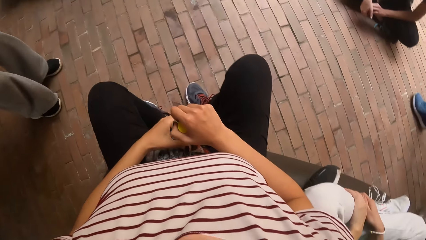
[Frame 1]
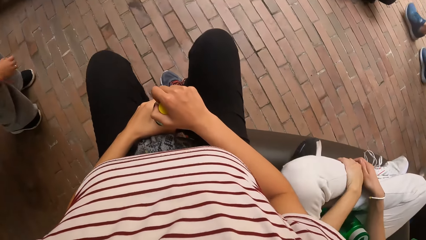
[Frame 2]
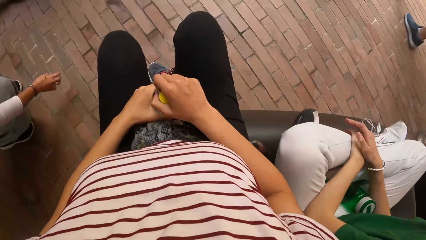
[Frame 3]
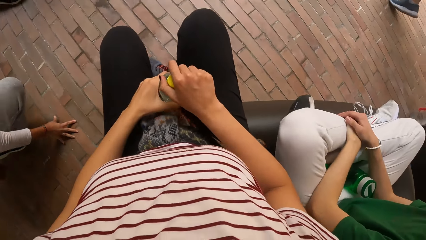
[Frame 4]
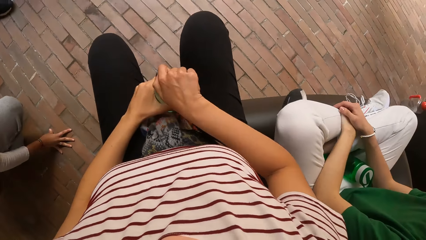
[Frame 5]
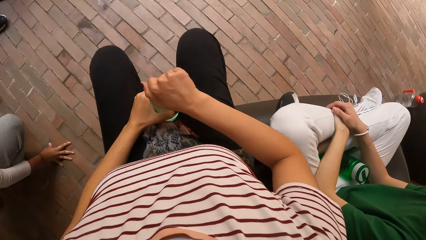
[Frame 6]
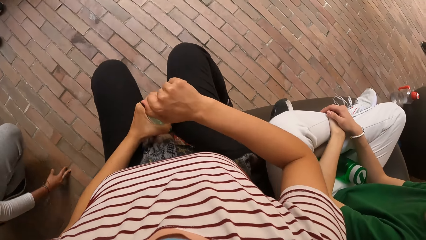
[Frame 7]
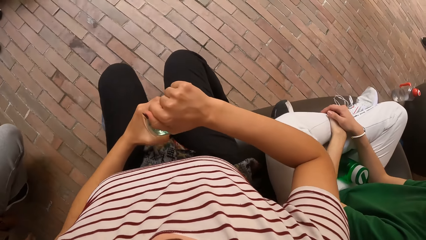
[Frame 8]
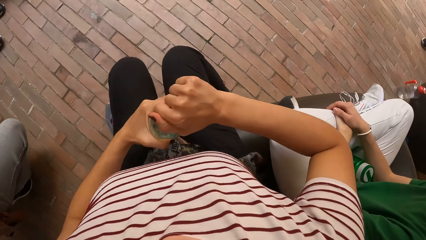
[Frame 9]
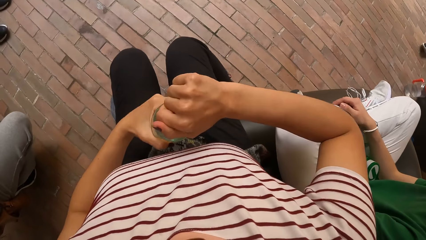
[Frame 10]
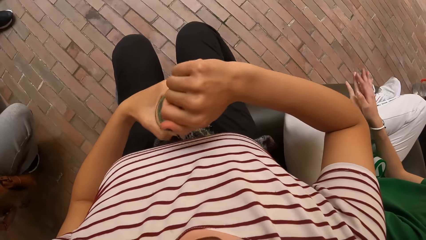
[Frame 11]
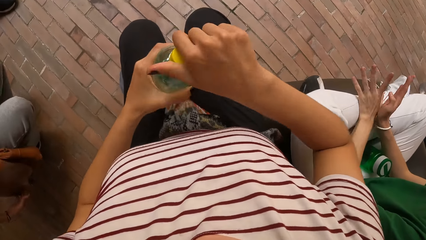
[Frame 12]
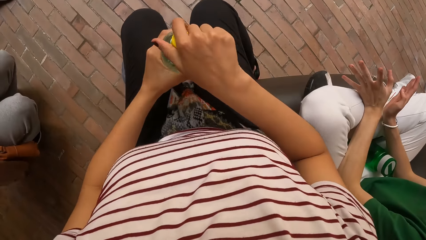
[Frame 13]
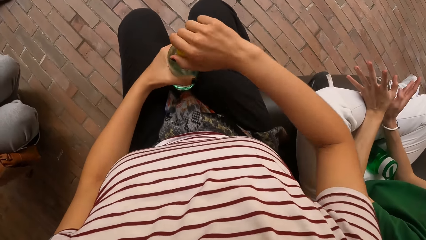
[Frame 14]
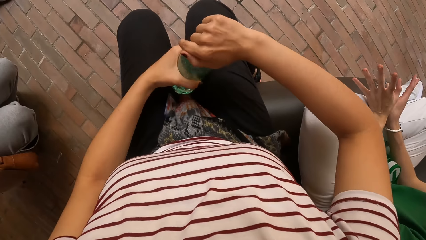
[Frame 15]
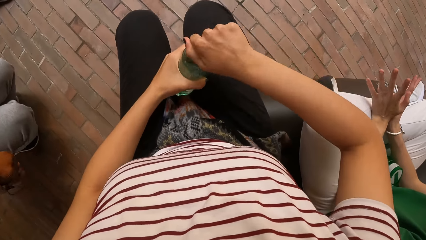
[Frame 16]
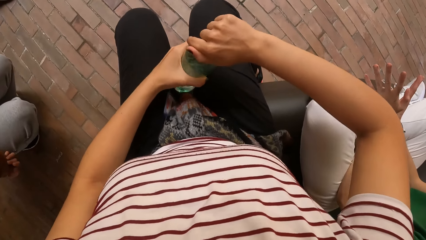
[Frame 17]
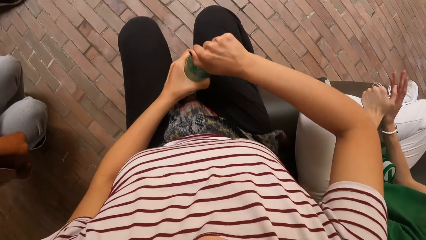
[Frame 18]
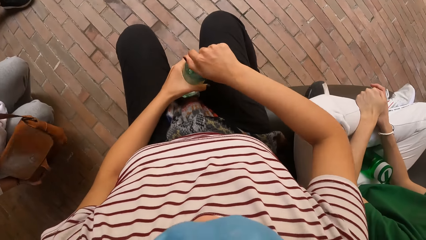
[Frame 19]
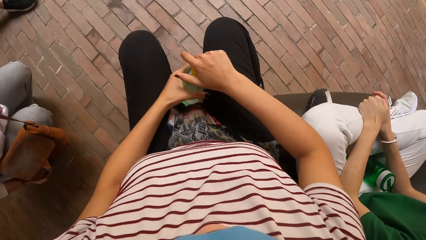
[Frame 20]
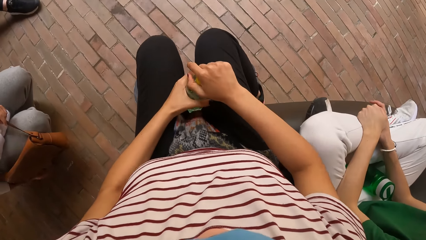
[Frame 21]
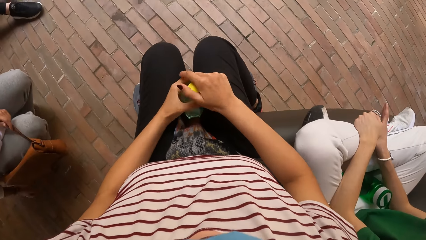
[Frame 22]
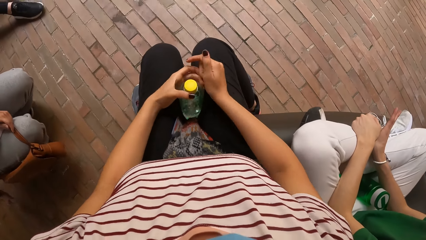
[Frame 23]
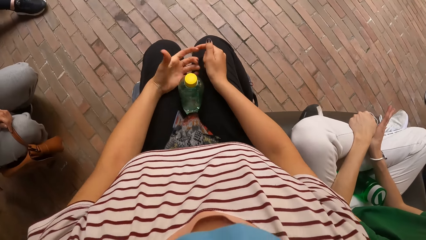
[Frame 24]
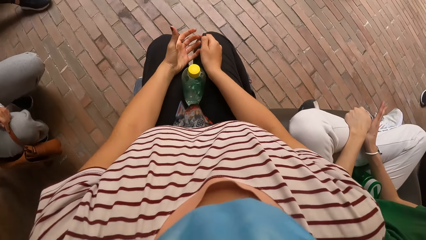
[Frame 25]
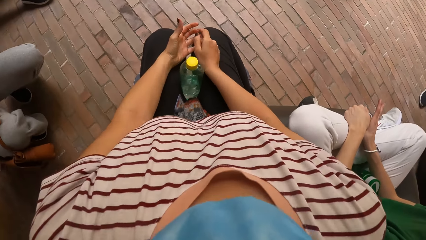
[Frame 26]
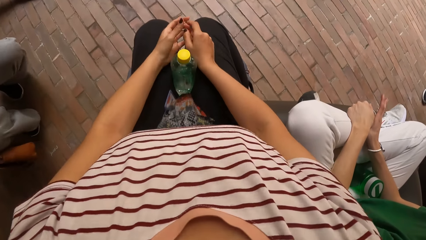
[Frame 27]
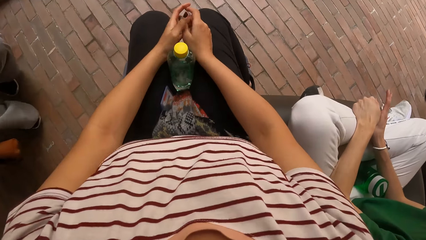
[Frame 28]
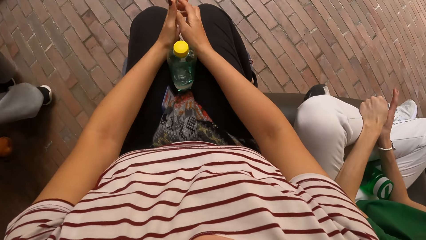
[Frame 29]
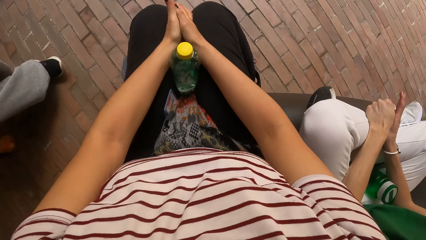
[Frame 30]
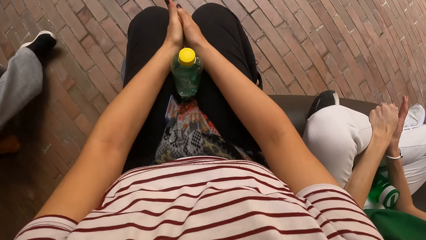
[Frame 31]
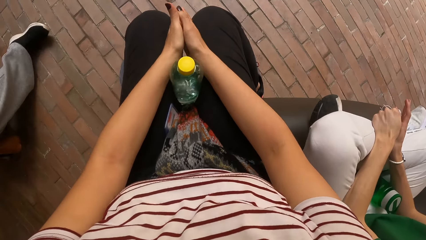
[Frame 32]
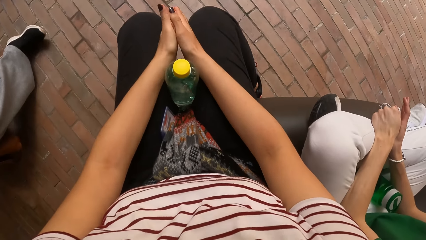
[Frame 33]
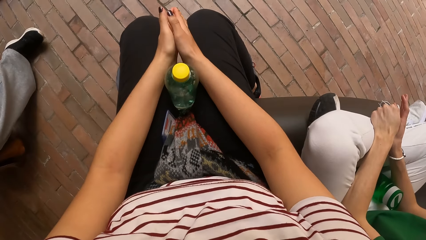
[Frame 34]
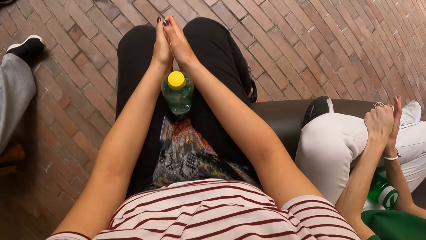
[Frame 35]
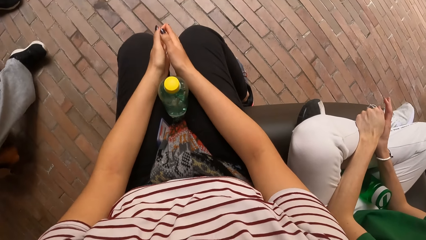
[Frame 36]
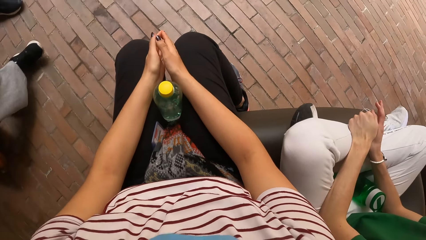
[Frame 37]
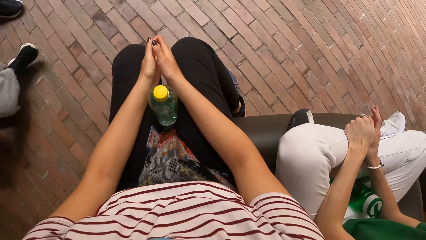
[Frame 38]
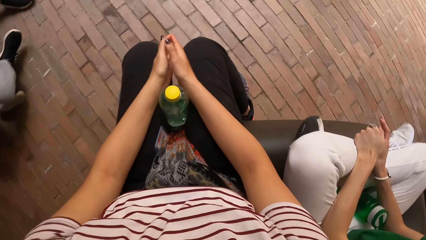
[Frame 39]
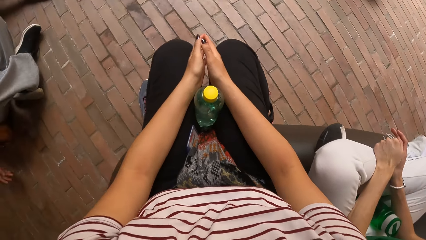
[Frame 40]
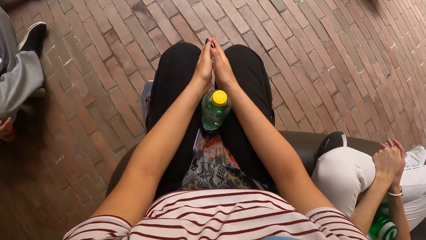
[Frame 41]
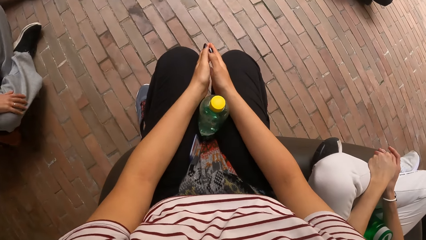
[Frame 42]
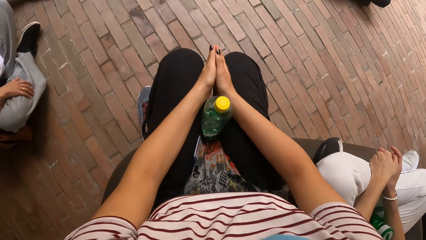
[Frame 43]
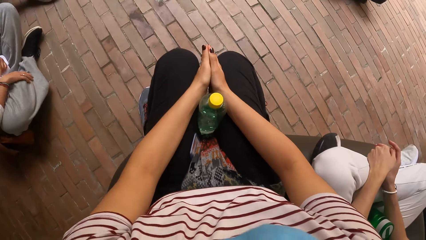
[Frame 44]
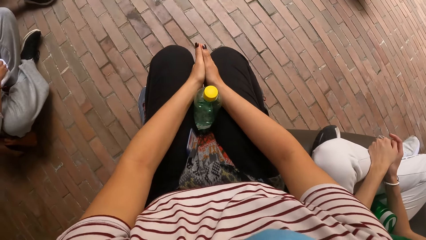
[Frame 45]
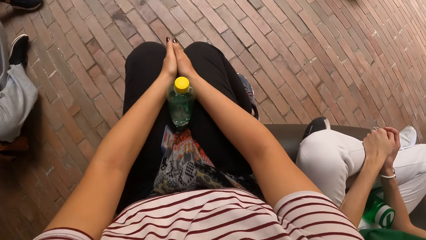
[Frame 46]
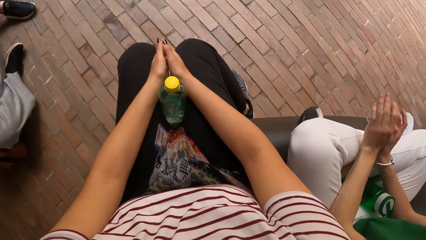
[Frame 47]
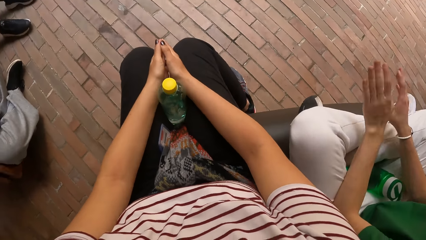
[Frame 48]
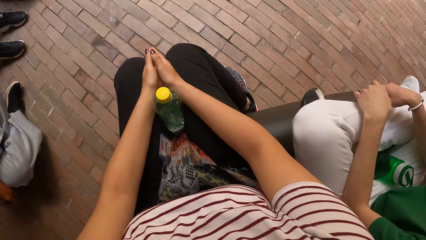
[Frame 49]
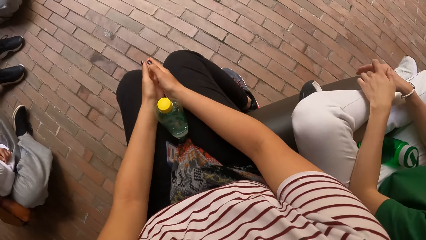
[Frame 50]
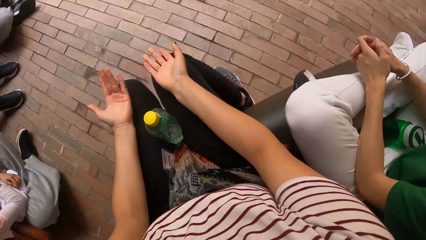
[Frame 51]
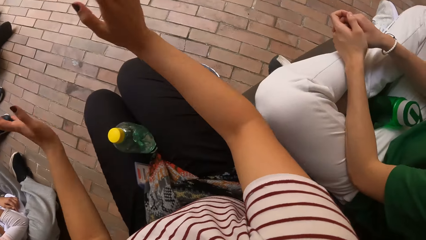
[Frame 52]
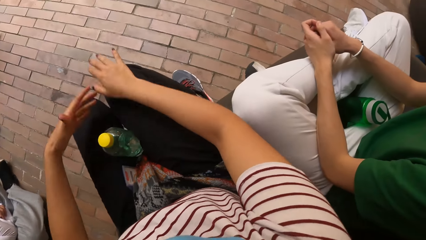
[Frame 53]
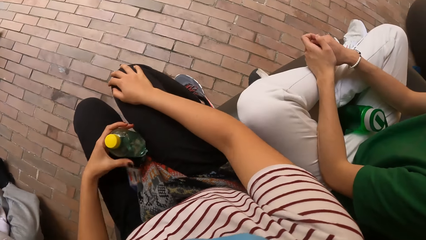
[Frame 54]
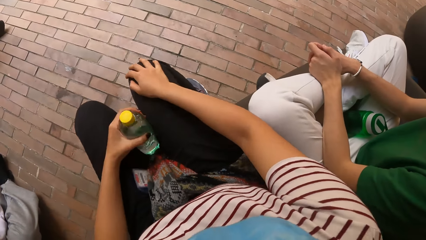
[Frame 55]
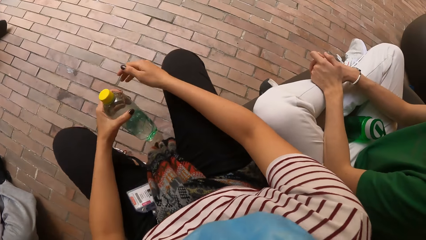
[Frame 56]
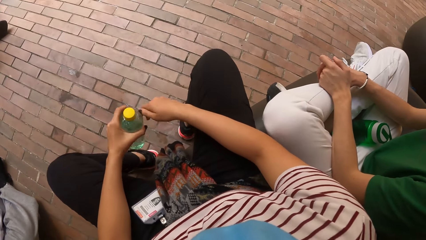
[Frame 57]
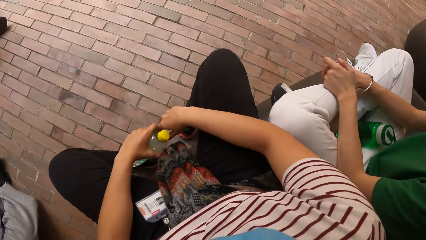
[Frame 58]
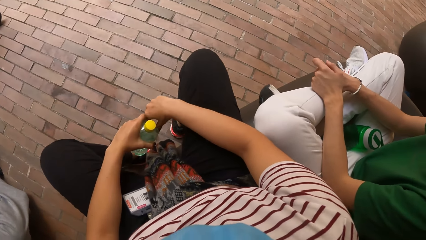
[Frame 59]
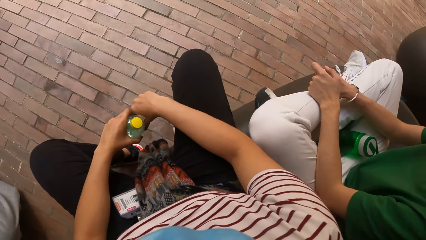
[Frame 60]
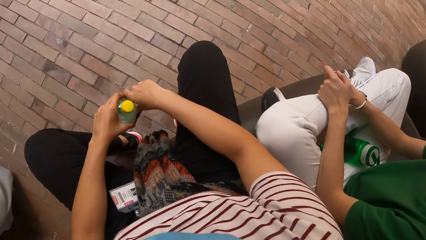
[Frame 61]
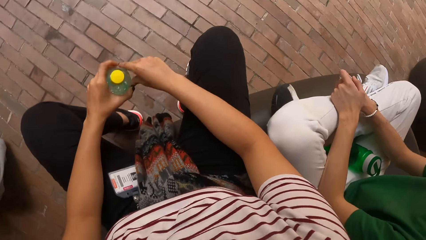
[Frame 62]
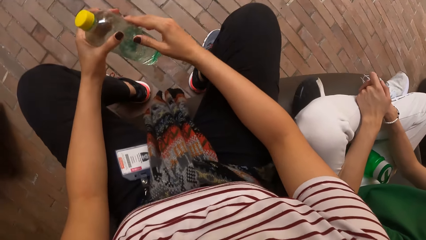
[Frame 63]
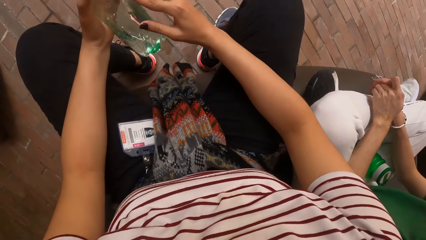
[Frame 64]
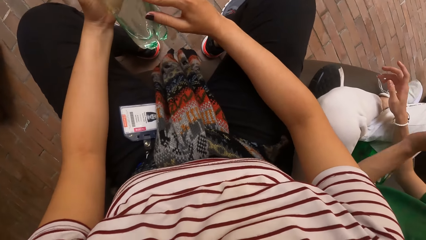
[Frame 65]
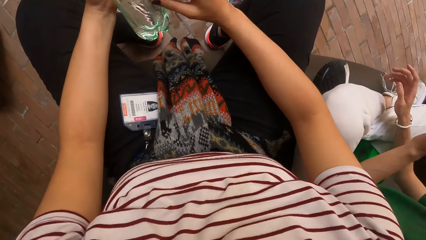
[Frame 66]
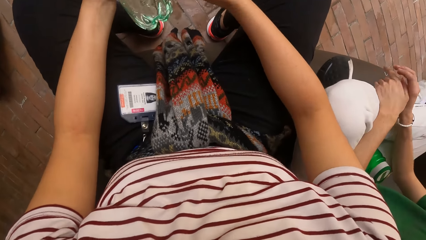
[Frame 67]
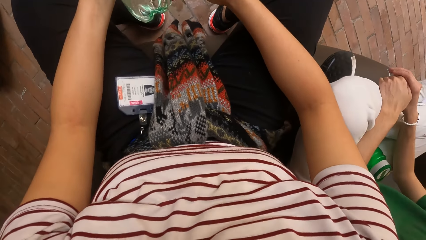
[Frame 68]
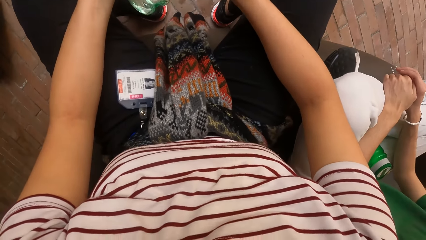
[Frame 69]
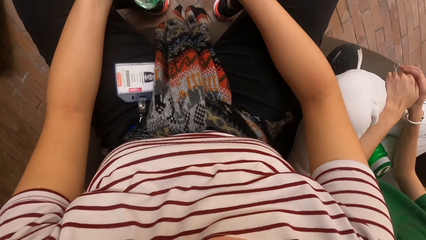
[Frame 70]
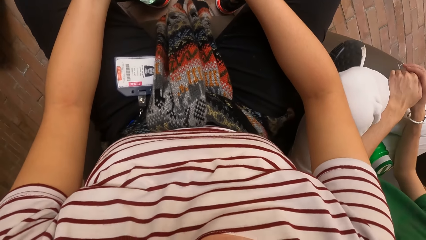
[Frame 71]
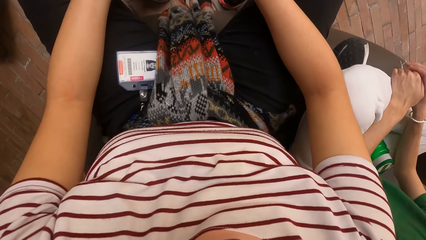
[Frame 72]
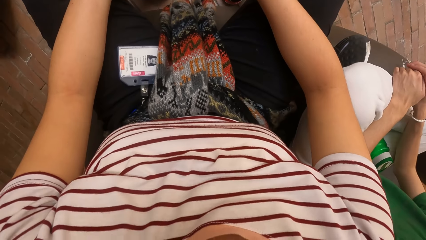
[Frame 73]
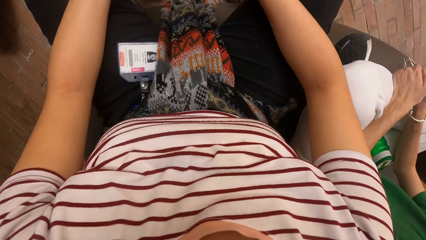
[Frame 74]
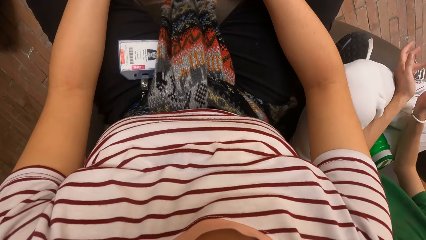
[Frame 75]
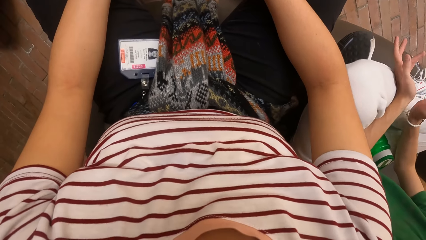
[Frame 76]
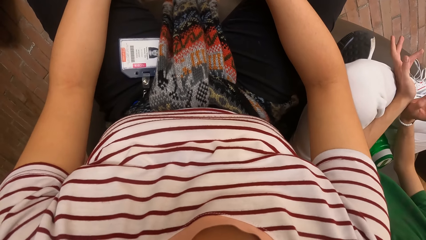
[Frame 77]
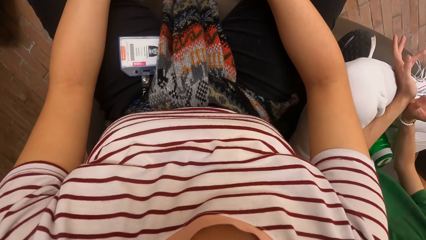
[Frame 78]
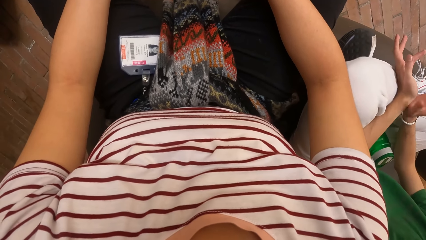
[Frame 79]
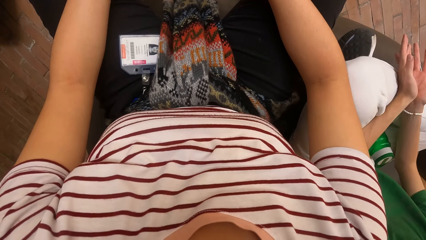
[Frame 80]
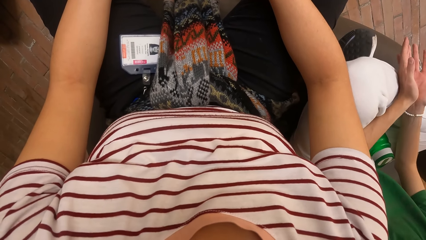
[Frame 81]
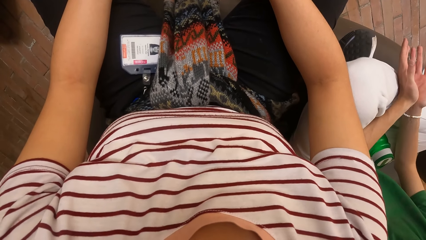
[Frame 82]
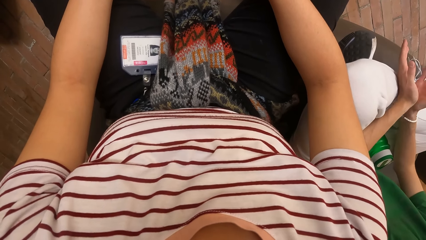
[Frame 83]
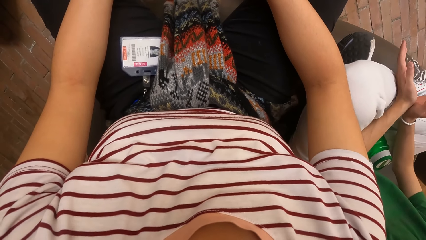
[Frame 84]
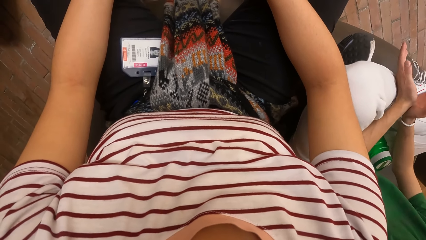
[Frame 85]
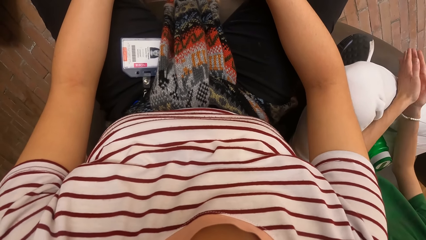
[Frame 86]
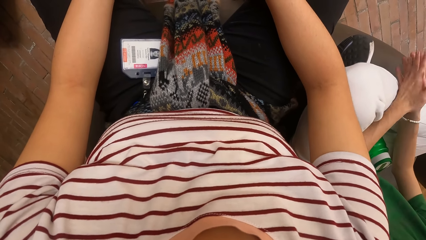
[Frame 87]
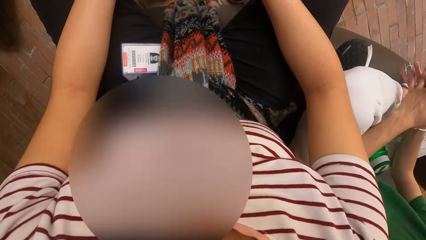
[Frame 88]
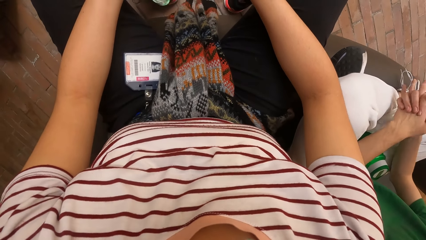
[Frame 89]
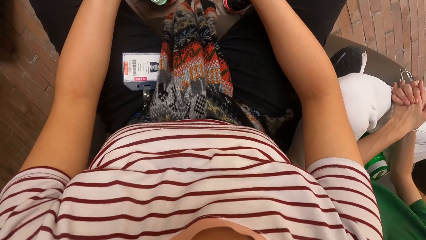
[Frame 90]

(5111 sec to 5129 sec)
The camera wearer holds the water bottle with both hands. She adjusts the cover of the water bottle in her left hand with her right hand. She opens the water bottle lid. She places the water bottle between her legs. She removes her hands from the water bottle. A woman sits on the floor. The camera wearer stares at the floor. She gestures at her friends. She places her left hand on the water bottle. She places her hands on the water bottle. She holds the water bottle with the left hand. She places her hands on the laps. She inspects the water bottle. Another woman gestures at her friends. The camera wearer stares at a cloth.
